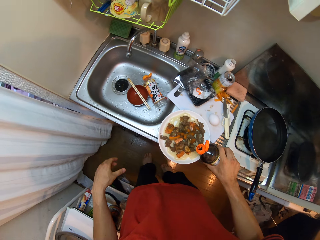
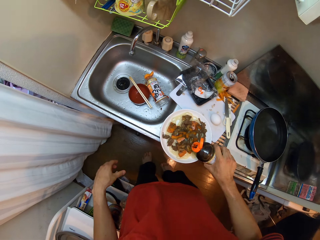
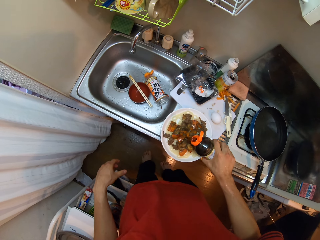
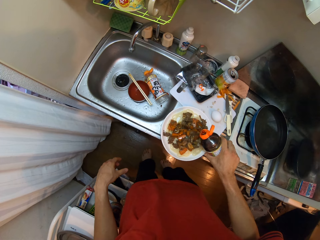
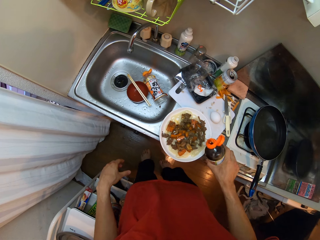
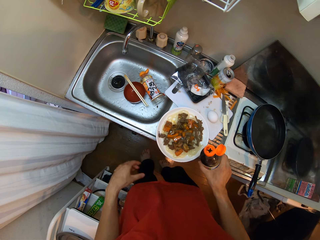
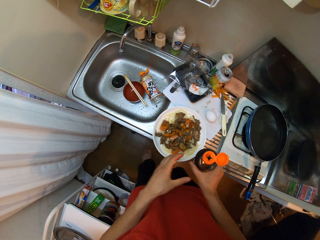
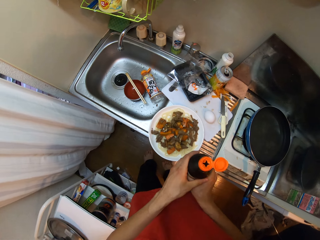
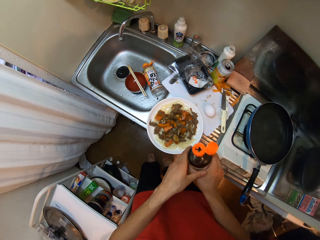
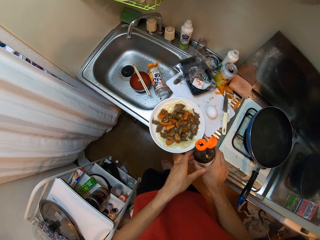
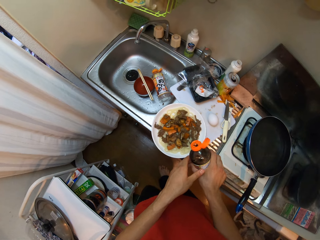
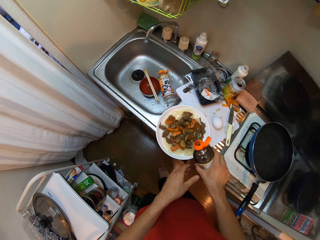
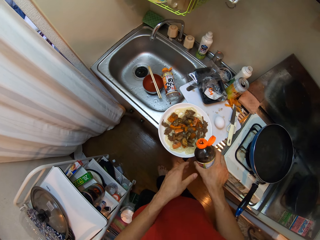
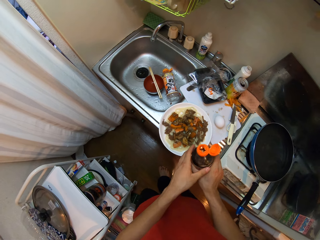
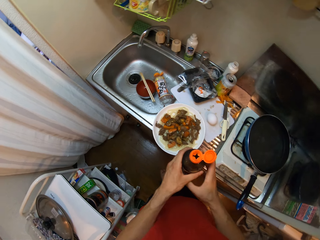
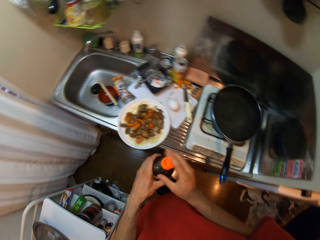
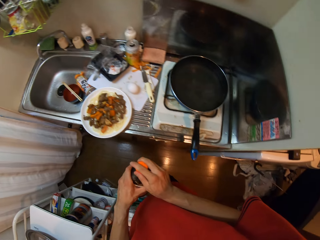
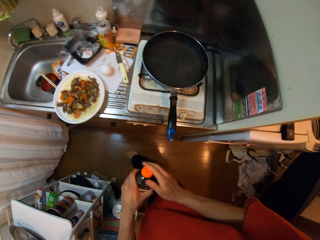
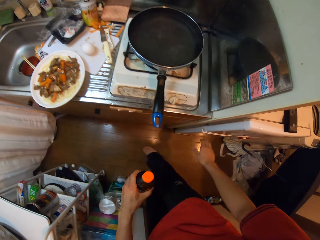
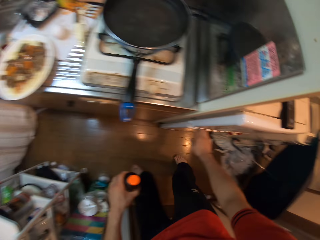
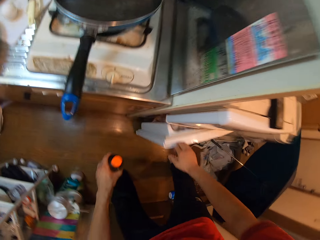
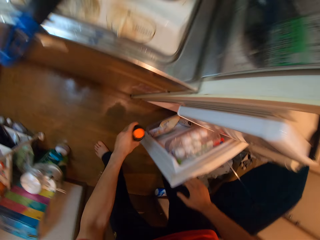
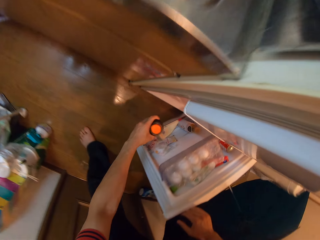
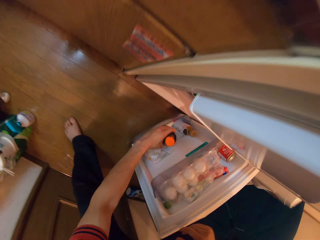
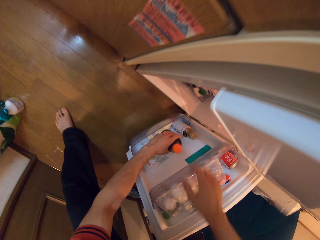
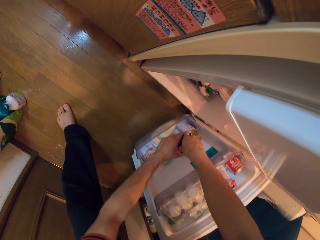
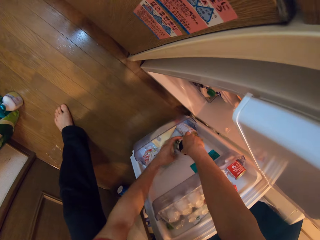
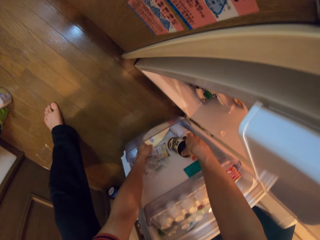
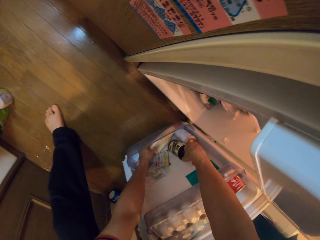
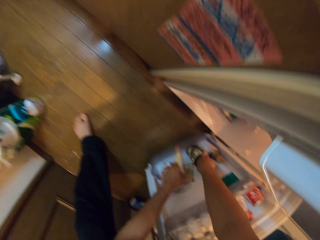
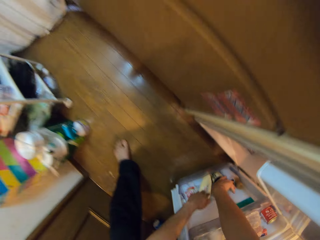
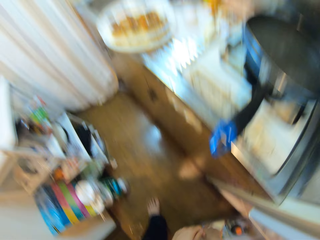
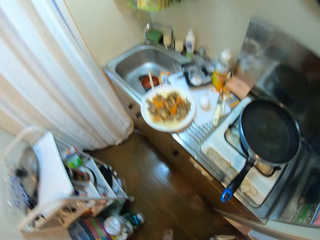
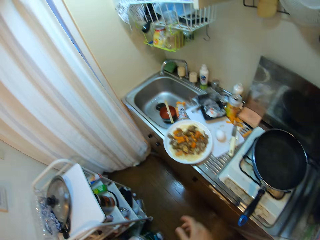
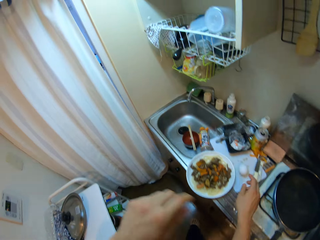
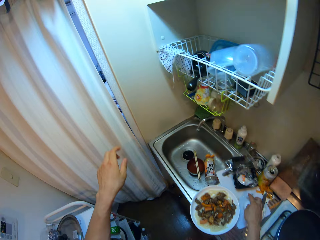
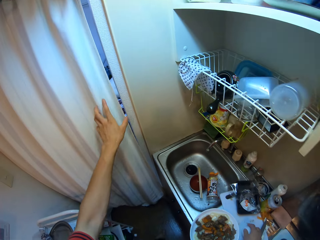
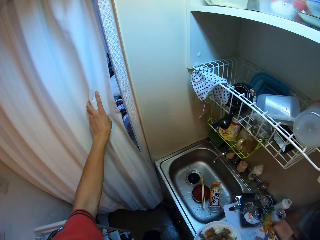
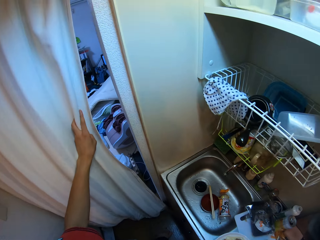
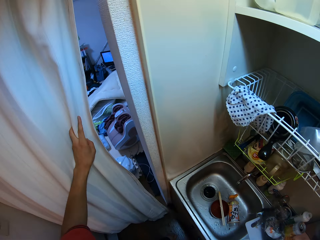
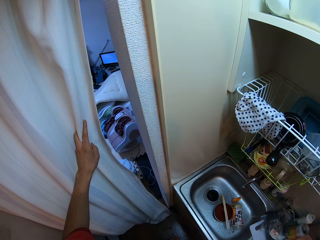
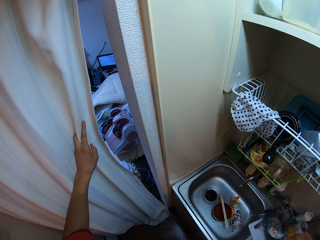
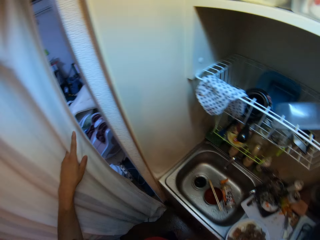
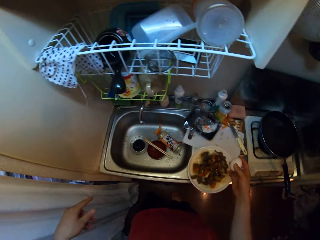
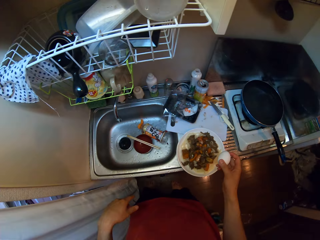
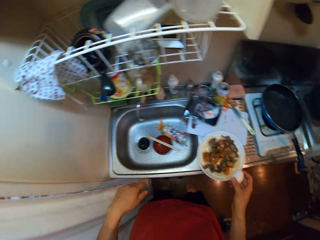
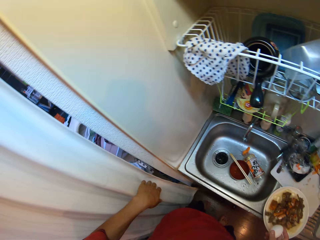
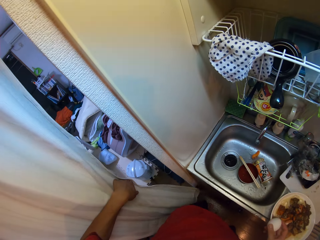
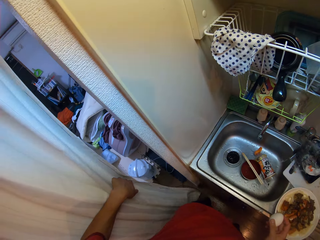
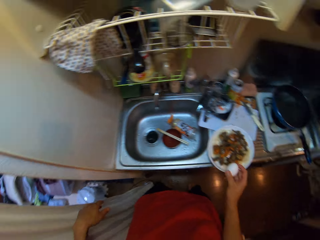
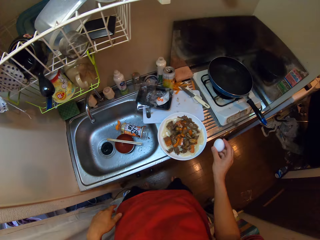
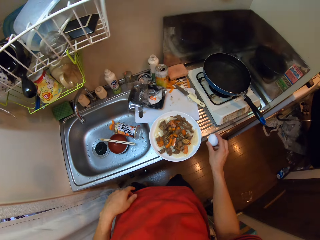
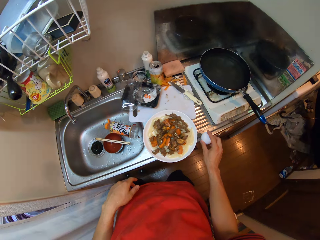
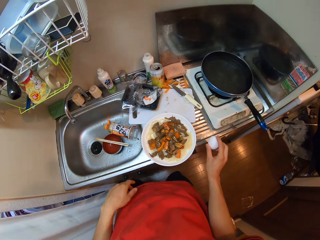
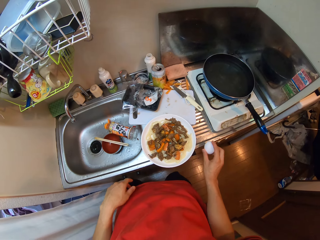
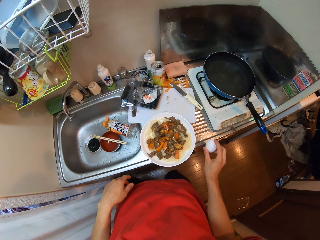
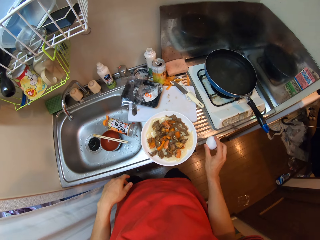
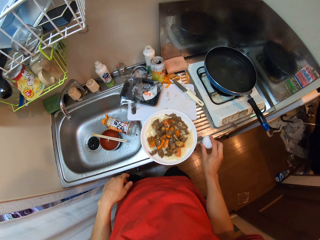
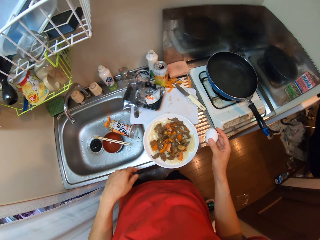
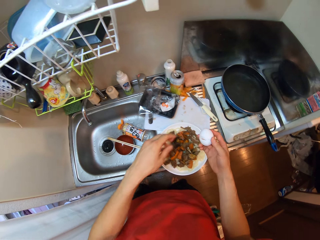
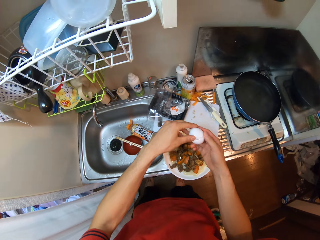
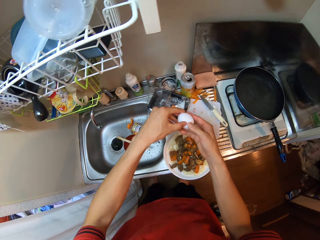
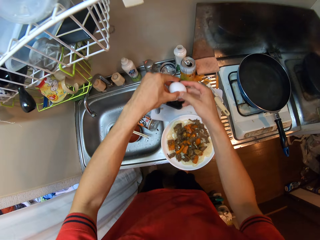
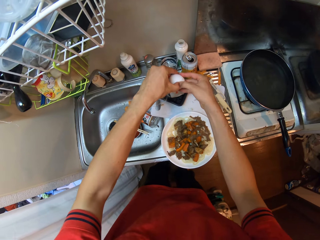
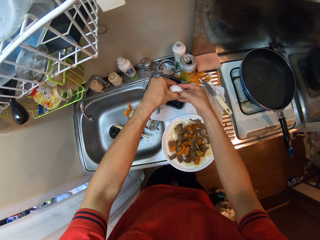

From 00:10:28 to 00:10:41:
The camera wearer pours some sauce in the bottle on the plate on the sink. She covers the bottle with the lid. She opens the fridge. She drops the bottle in the fridge. She walks around the room. She holds a curtain in the kitchen with her left hand. She peruses the curtain. She holds the egg. She cracks the egg on the sink.

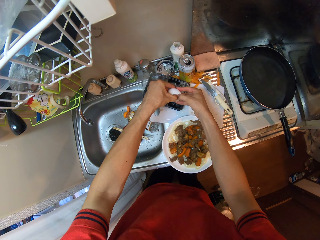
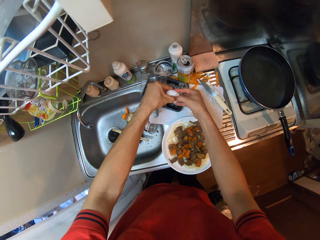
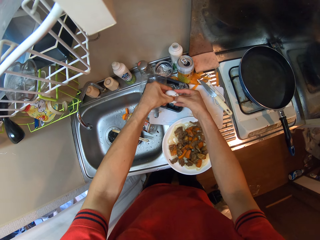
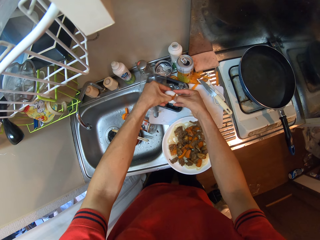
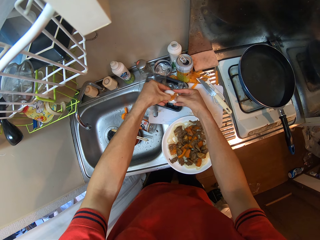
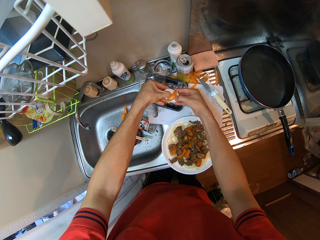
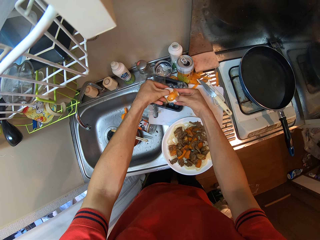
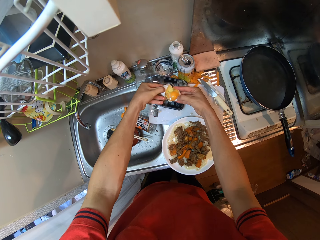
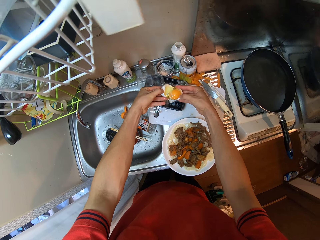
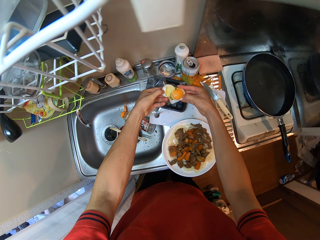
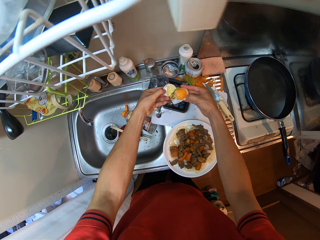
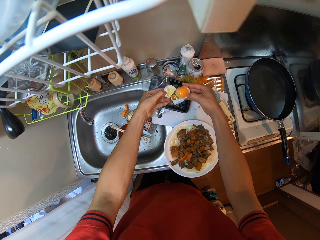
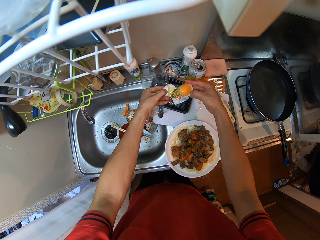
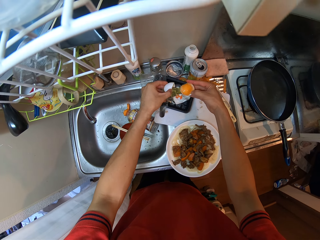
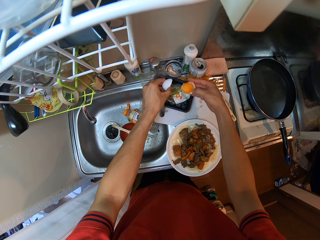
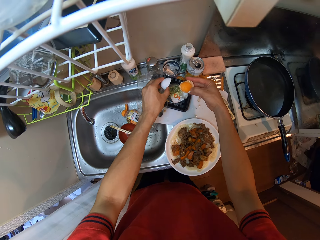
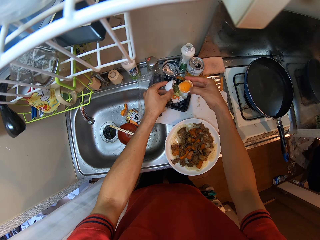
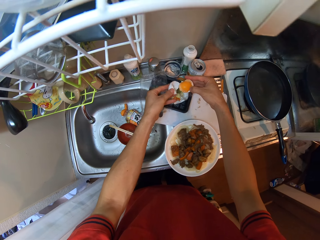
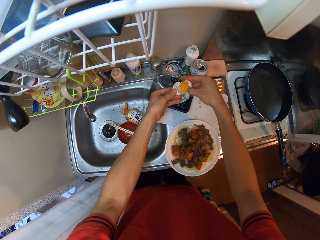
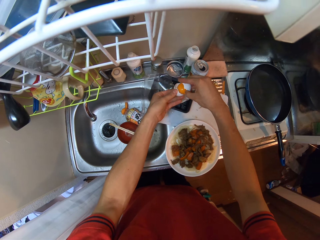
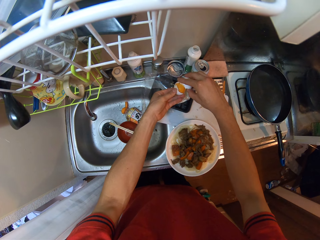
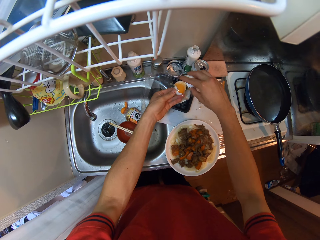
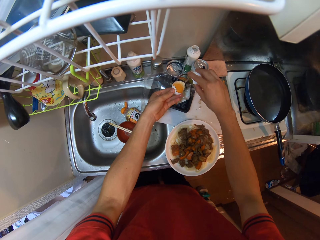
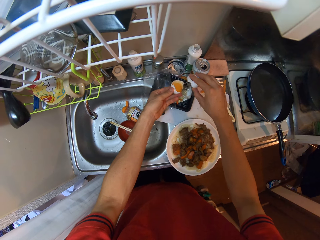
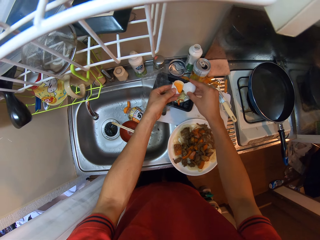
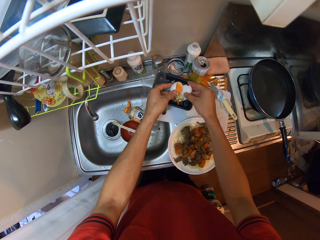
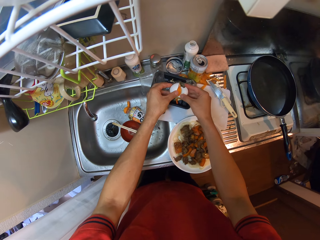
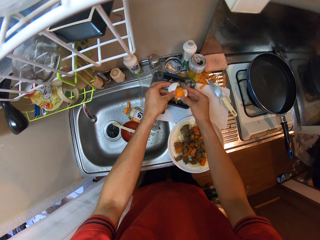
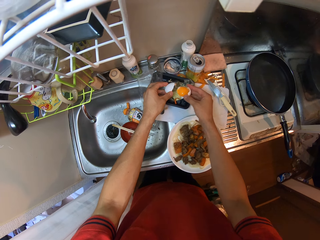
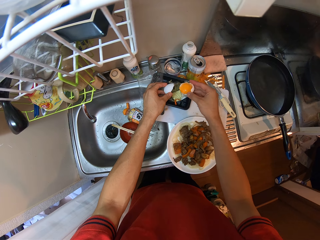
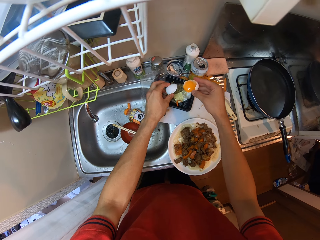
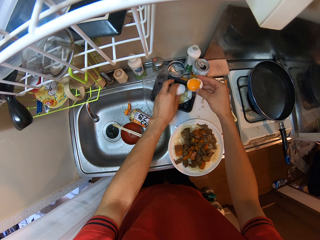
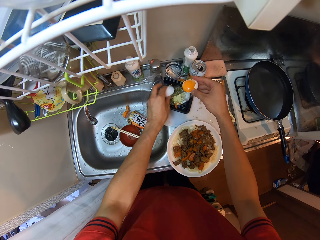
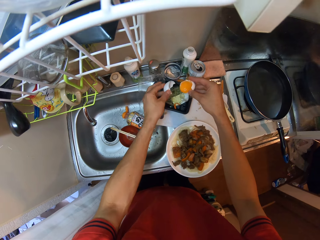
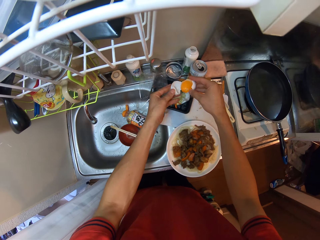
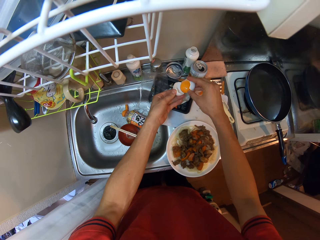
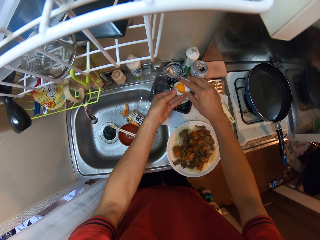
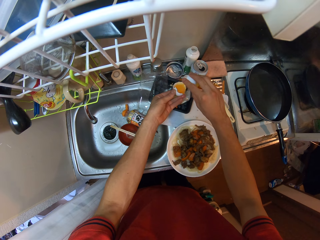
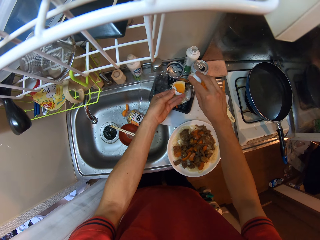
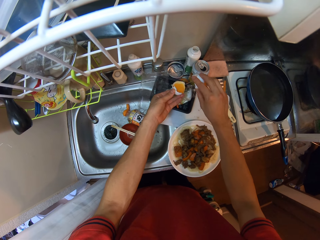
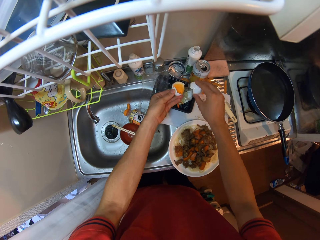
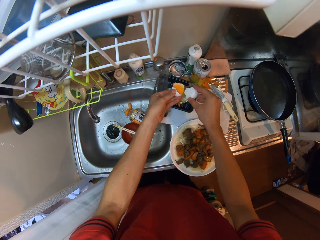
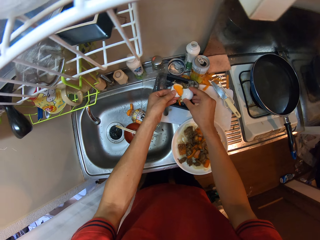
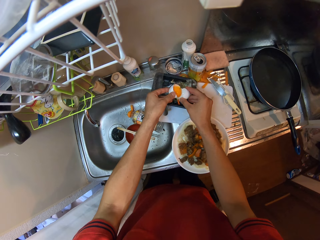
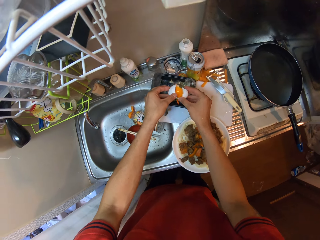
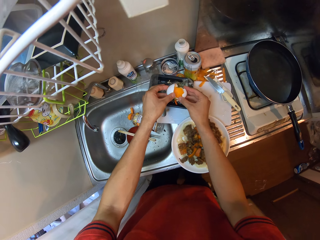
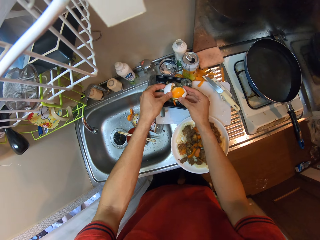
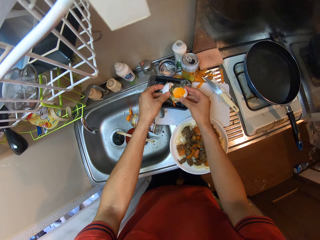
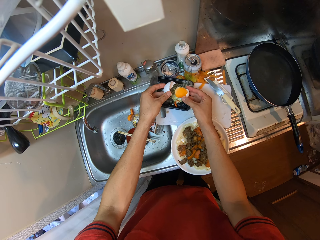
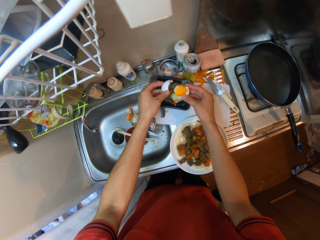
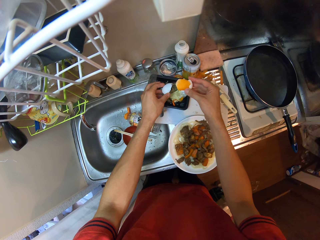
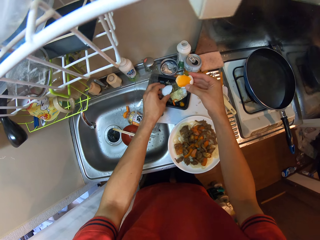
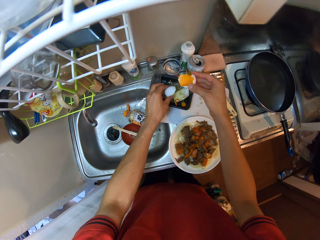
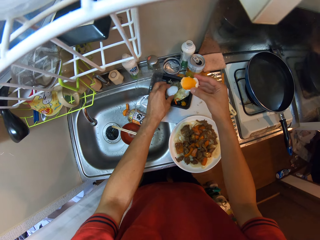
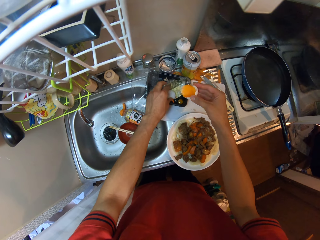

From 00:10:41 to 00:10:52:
The camera wearer separates the eggshells with his hands. He pours the yolk from one shell into another shell.
